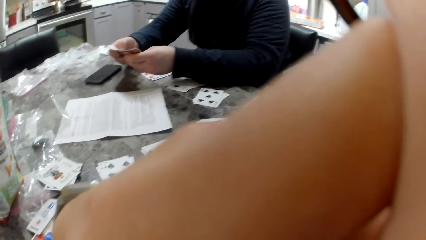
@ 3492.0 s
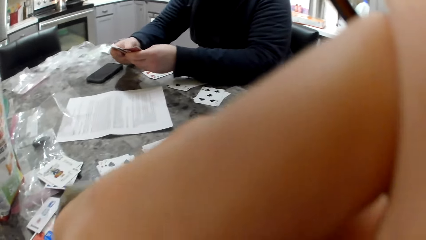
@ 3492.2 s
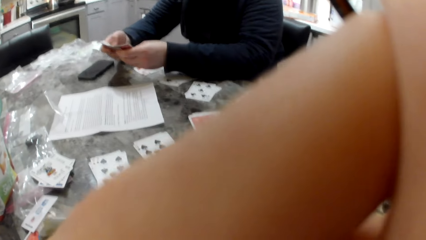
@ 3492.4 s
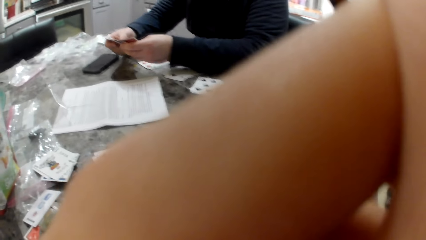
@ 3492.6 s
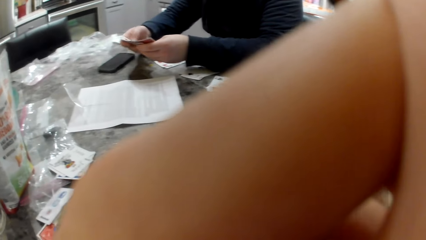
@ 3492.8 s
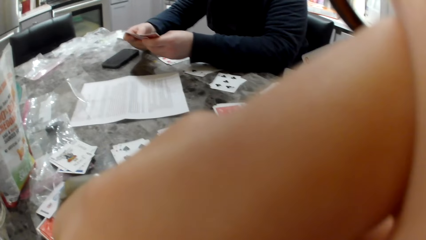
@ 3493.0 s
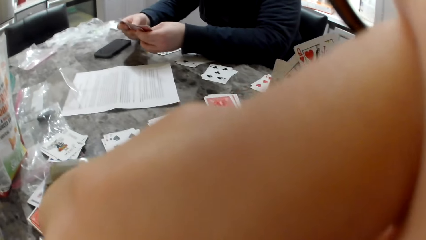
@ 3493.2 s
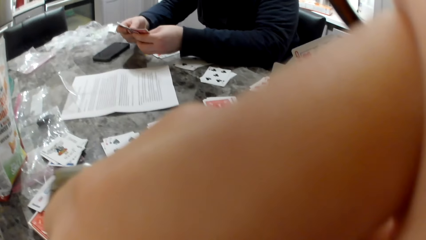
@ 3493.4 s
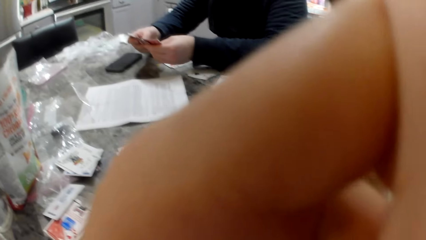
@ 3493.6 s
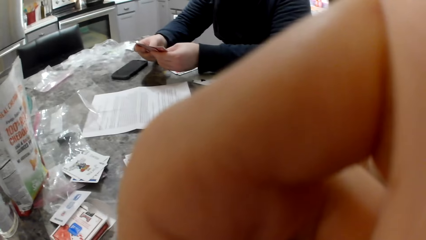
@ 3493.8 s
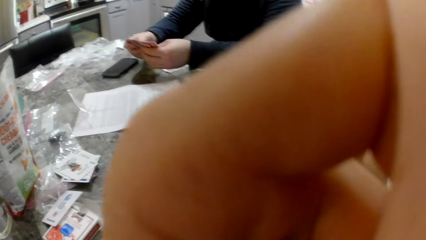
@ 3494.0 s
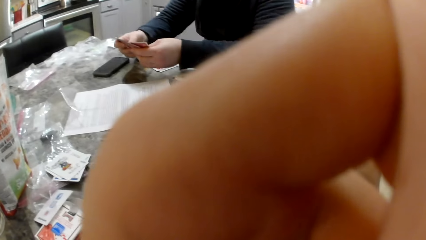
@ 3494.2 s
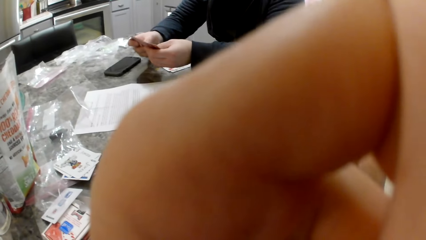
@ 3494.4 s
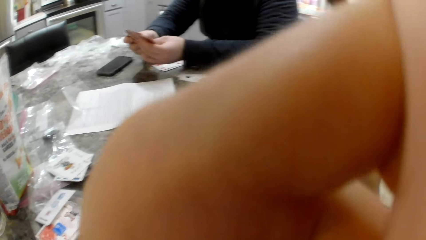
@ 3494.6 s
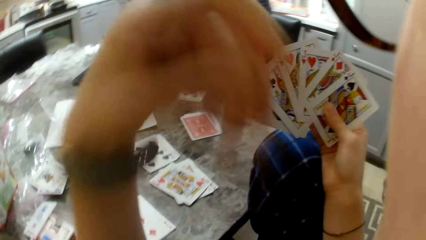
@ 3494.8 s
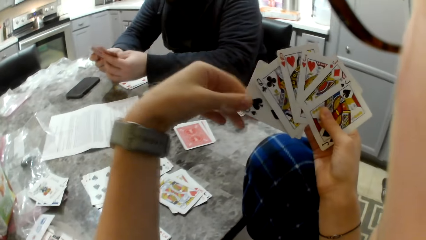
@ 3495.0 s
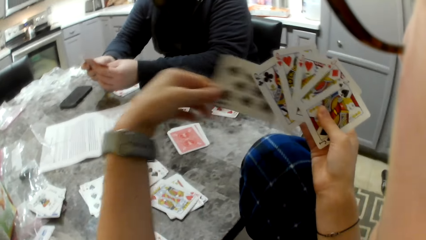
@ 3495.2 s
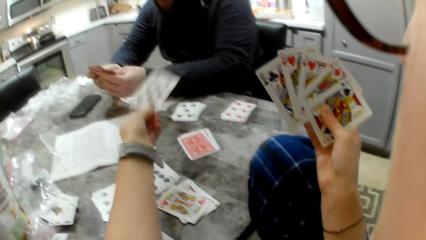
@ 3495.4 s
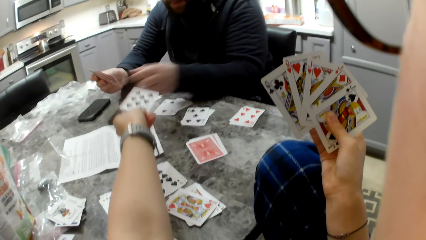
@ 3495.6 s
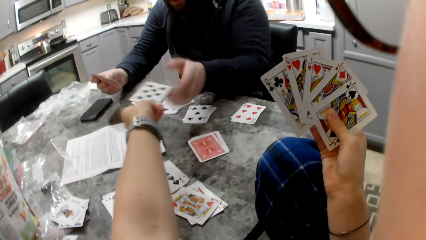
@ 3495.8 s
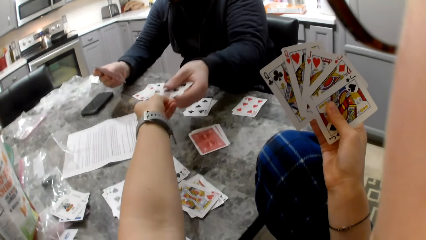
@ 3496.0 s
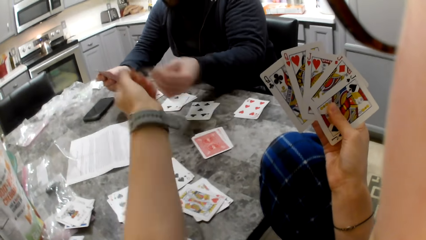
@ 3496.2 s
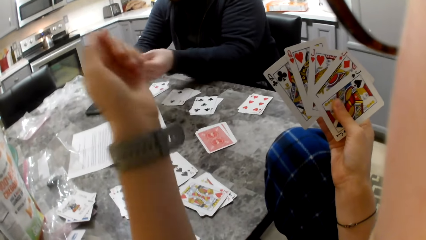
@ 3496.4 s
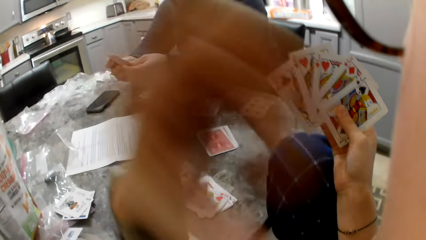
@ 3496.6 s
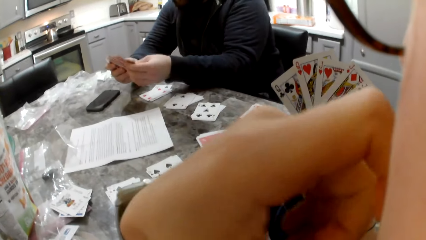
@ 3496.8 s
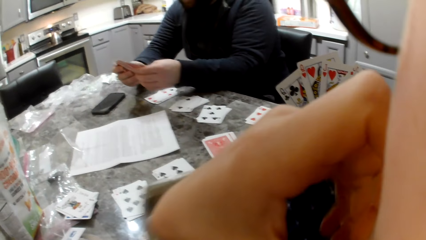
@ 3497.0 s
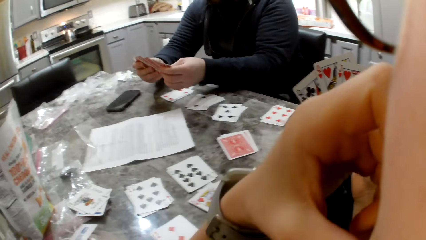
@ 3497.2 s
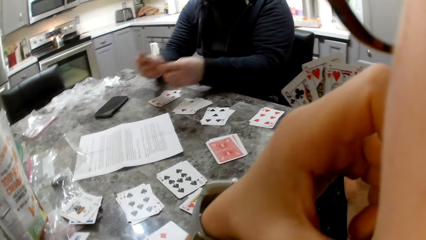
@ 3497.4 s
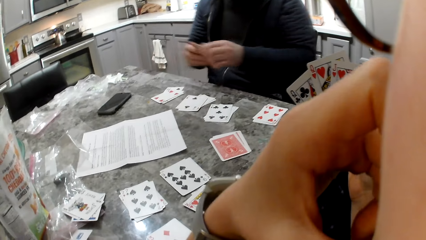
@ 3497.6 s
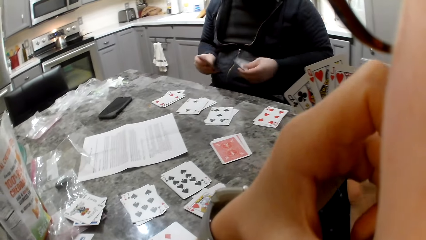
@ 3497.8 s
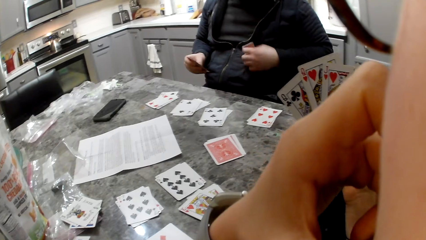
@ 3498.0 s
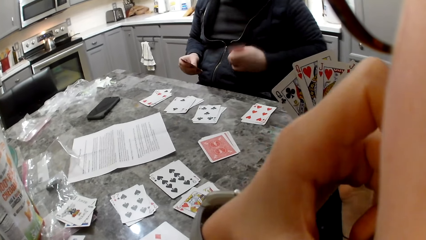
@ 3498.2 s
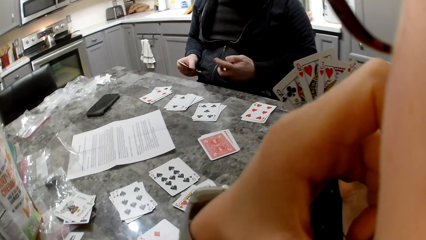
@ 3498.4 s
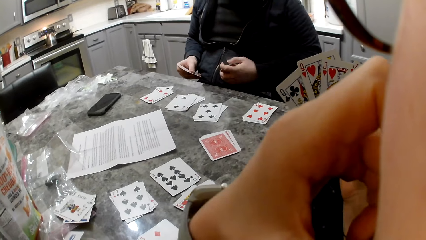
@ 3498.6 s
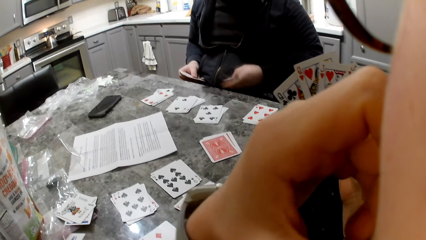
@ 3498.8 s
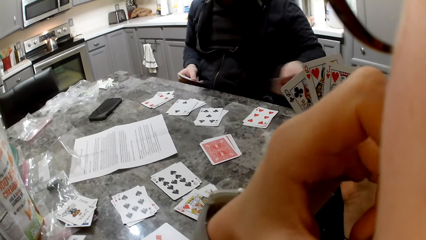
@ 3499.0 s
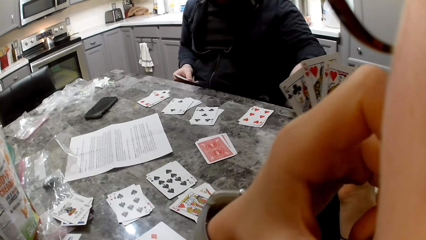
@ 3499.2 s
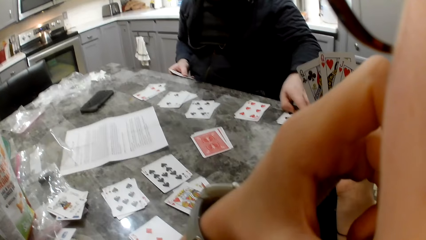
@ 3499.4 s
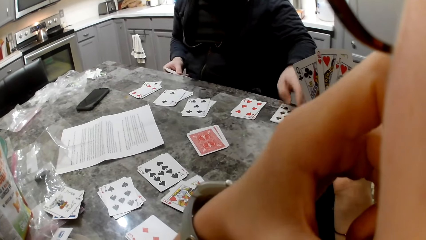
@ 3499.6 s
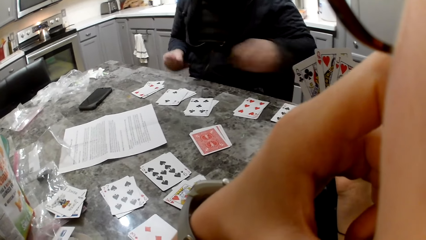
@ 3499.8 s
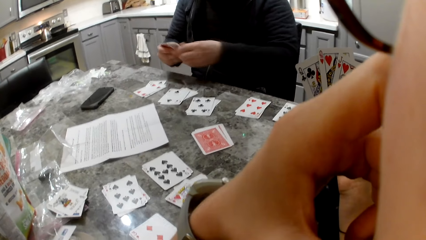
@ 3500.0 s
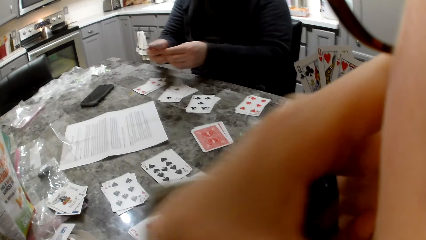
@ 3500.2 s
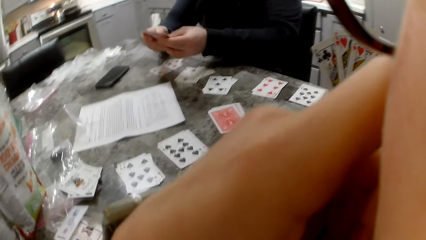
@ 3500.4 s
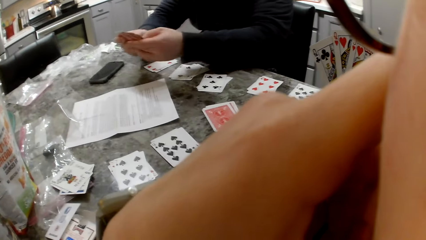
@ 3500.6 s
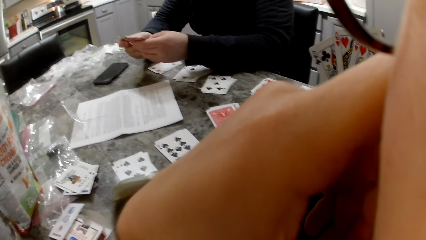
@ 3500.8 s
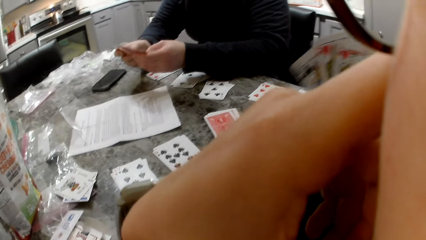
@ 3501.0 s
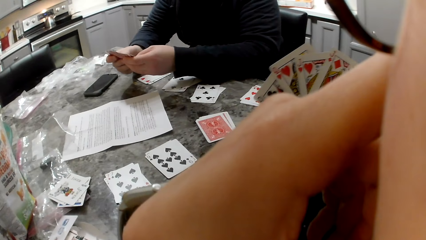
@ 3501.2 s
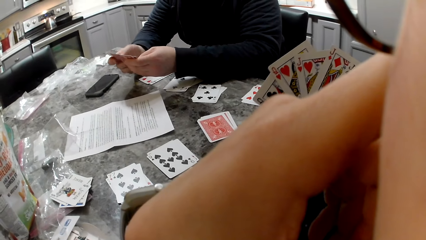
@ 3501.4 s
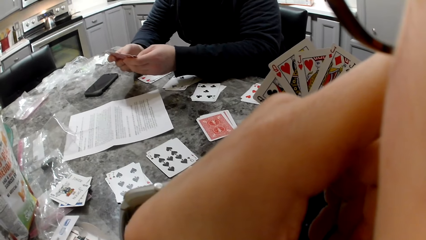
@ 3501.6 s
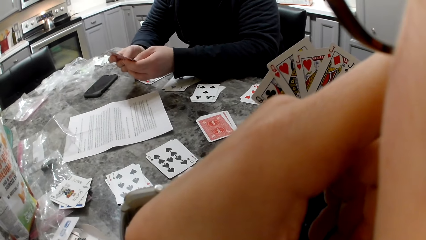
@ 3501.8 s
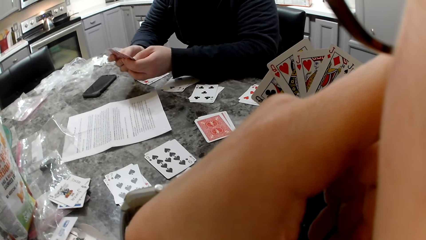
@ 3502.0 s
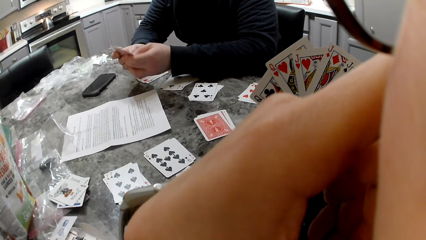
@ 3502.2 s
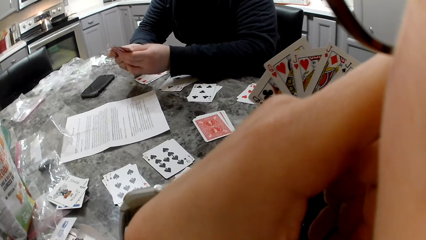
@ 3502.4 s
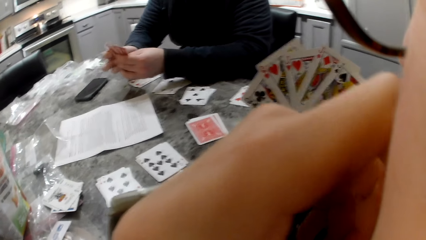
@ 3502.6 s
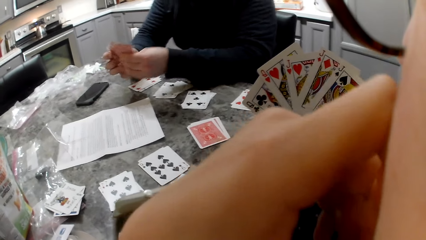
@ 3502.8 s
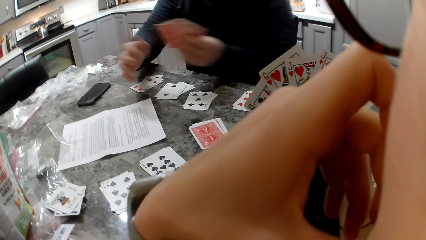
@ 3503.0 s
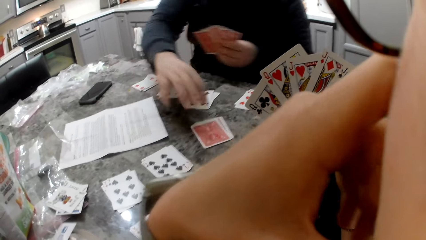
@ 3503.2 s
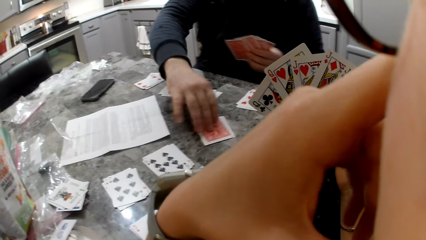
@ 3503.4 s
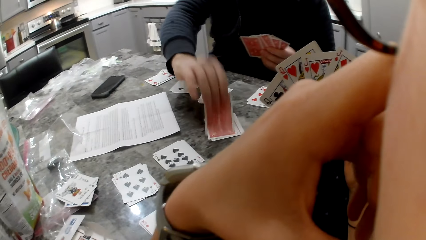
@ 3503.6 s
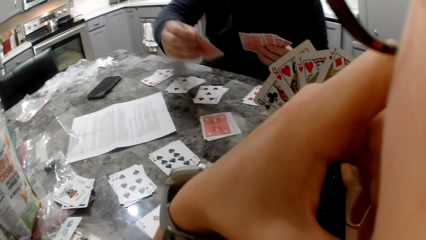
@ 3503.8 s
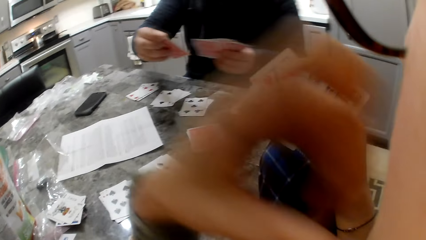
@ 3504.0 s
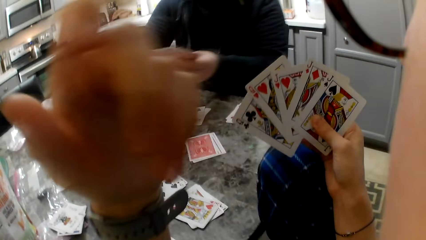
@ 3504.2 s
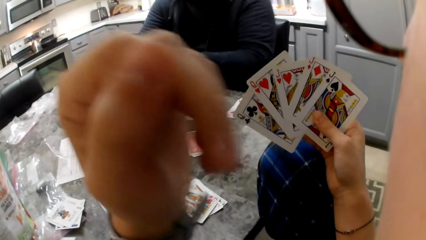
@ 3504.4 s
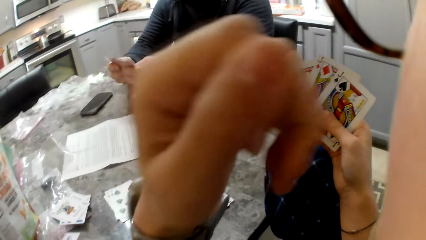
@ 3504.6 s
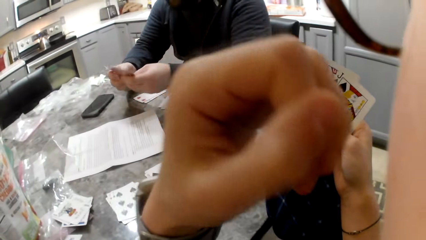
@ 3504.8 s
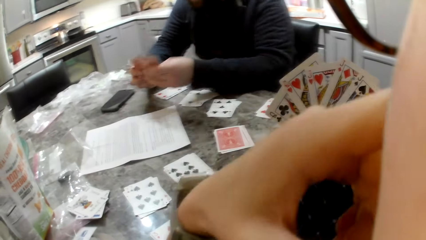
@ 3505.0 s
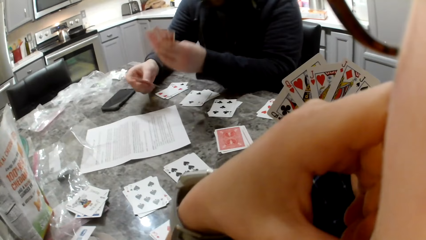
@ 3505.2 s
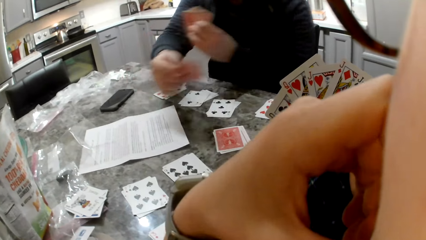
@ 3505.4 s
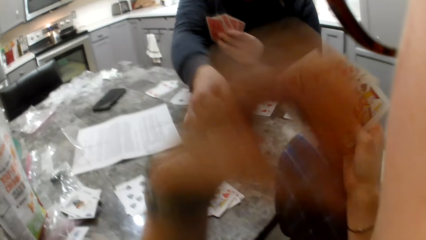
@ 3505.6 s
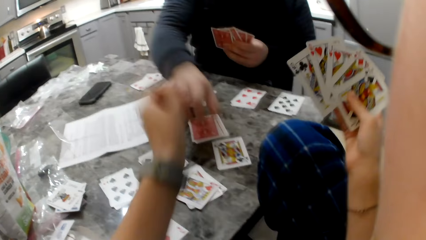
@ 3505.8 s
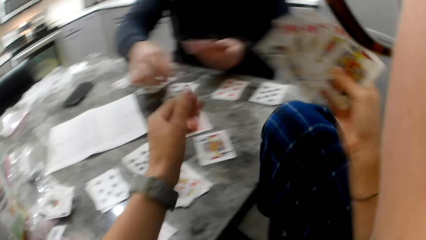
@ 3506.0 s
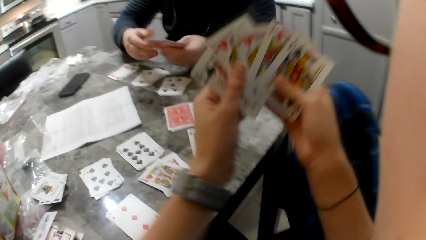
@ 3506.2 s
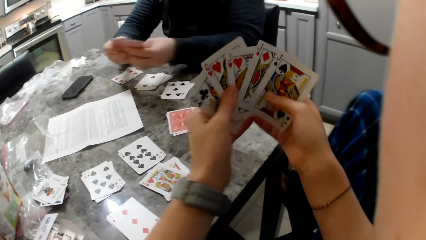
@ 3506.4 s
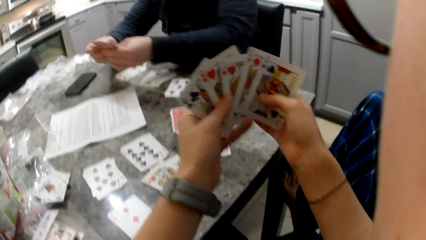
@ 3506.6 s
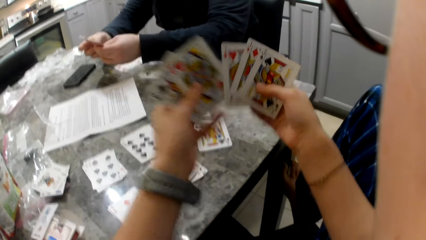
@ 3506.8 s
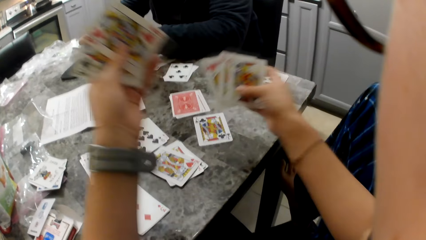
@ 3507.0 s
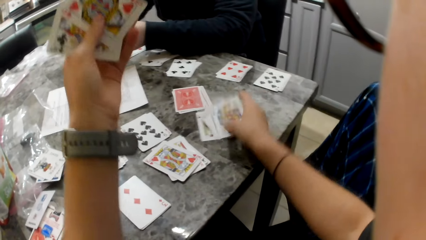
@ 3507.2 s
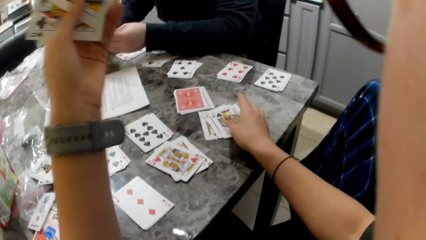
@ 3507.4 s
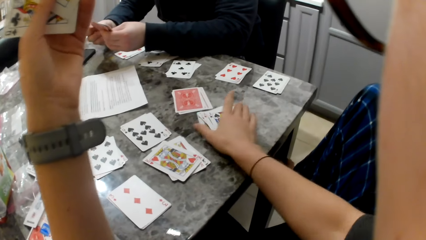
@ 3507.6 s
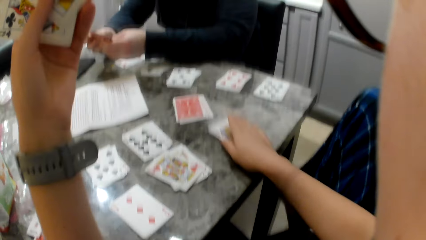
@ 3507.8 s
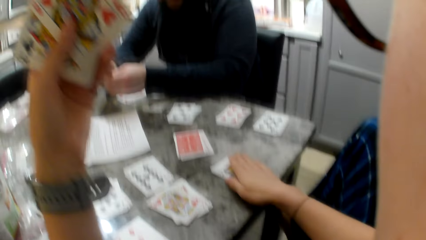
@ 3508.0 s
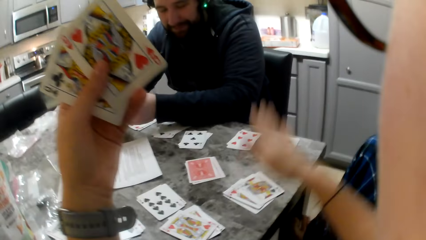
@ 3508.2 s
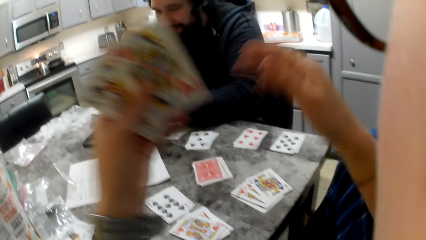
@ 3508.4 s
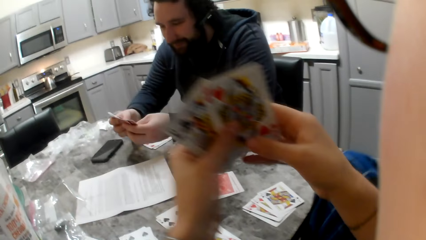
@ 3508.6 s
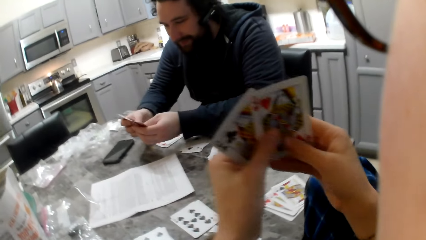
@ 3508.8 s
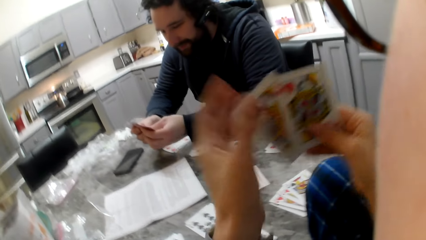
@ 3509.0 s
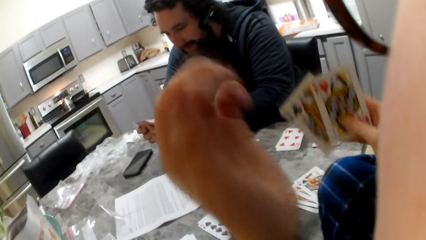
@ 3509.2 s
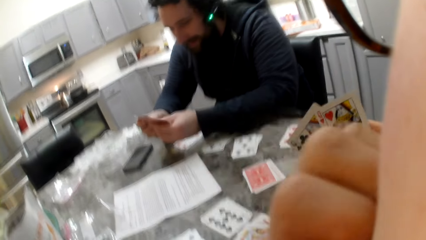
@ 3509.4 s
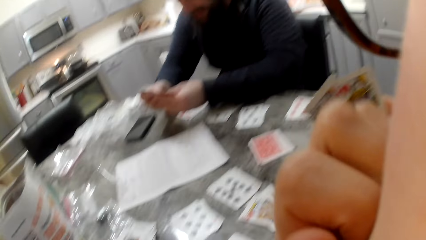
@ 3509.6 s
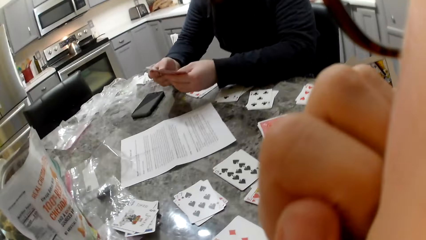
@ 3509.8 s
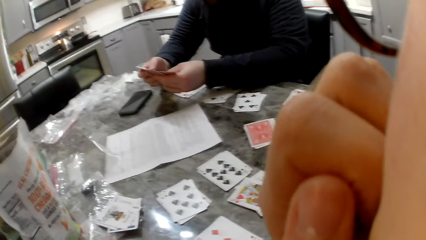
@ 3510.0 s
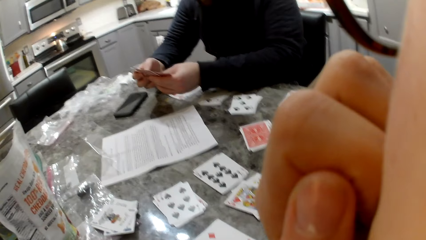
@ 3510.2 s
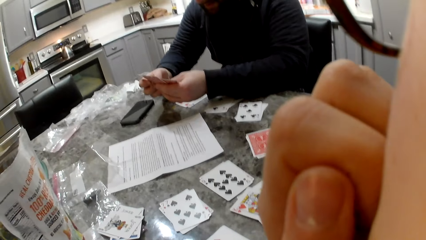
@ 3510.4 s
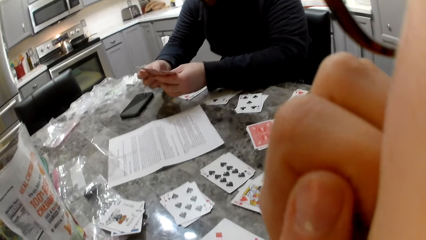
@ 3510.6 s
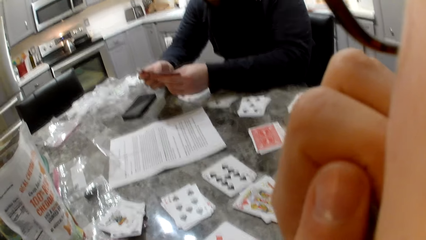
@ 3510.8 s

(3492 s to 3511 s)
The camera wearer gives the man a card. She touches her face. The man puts the card in his hand and holds the cards to his stomach. The man drops some cards on the table. The man holds the cards with both hands. The man shuffles the cards in his hand. The man picks a card from the table. The man puts the card in his hand. The camera wearer touches her face. The man drops a card on the table. The camera wearer puts the cards on the table. She touches her face.
